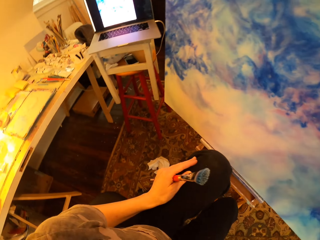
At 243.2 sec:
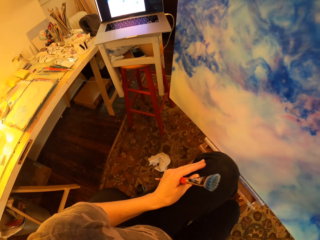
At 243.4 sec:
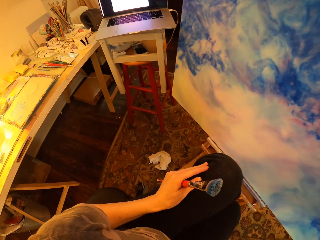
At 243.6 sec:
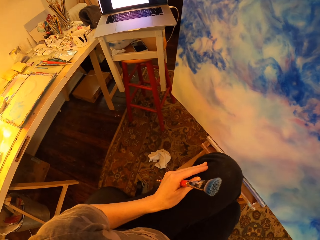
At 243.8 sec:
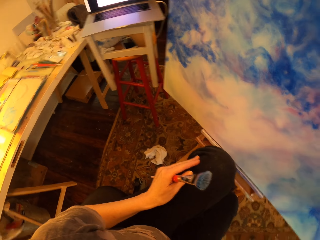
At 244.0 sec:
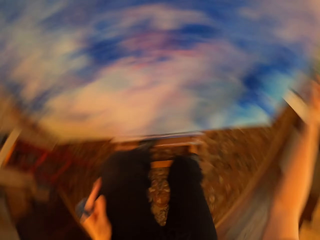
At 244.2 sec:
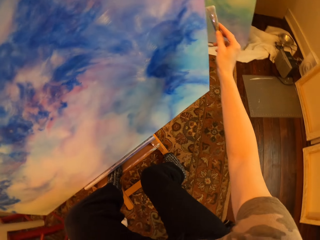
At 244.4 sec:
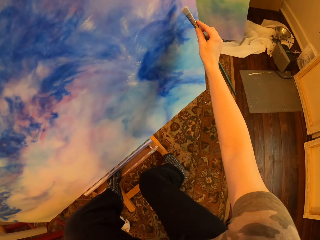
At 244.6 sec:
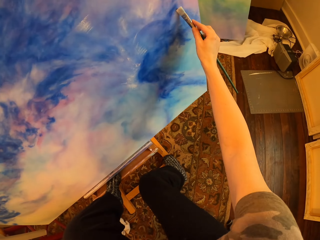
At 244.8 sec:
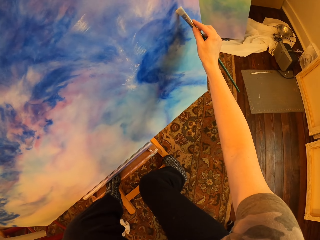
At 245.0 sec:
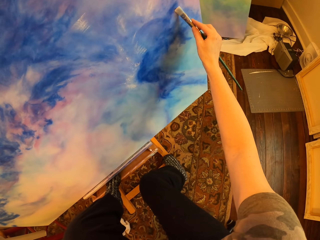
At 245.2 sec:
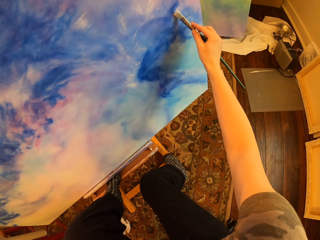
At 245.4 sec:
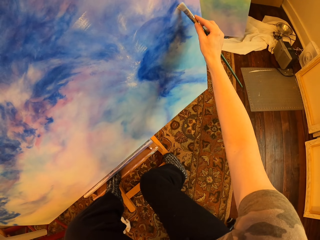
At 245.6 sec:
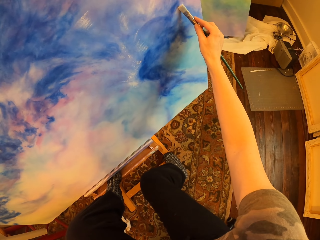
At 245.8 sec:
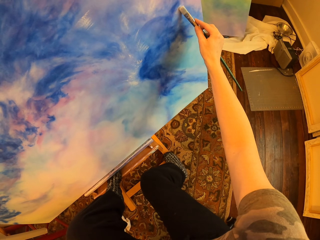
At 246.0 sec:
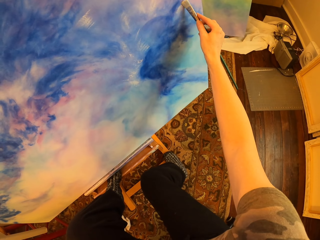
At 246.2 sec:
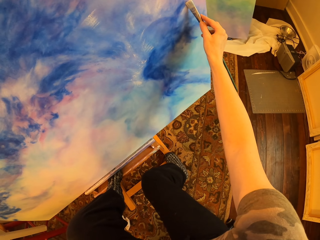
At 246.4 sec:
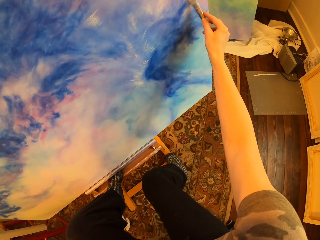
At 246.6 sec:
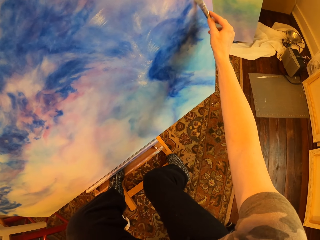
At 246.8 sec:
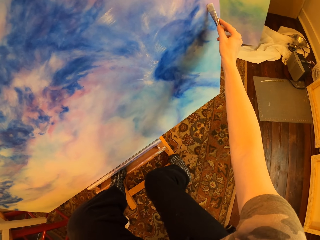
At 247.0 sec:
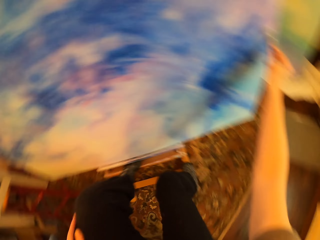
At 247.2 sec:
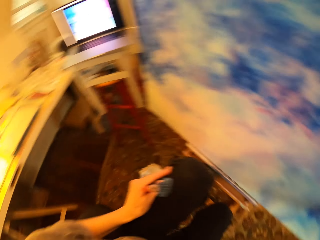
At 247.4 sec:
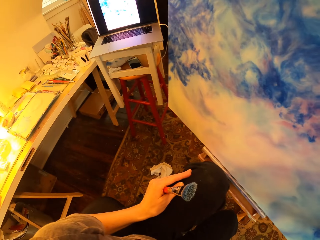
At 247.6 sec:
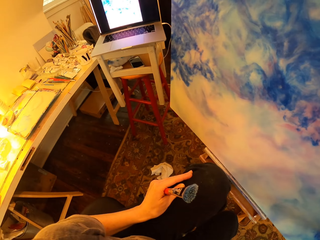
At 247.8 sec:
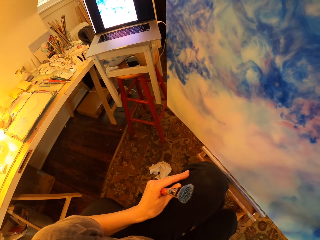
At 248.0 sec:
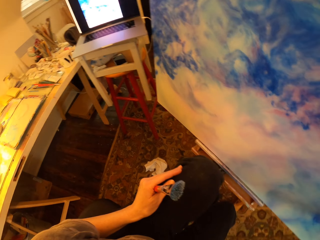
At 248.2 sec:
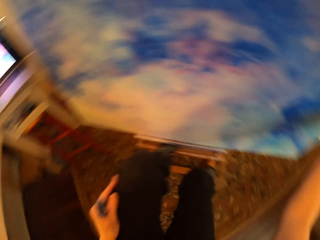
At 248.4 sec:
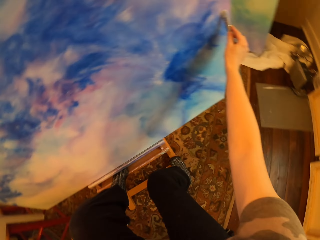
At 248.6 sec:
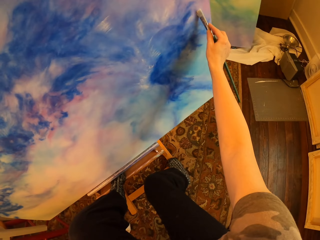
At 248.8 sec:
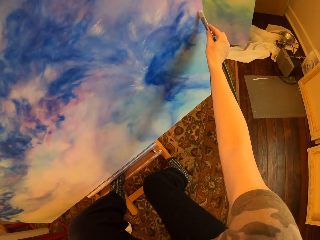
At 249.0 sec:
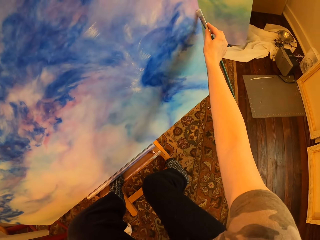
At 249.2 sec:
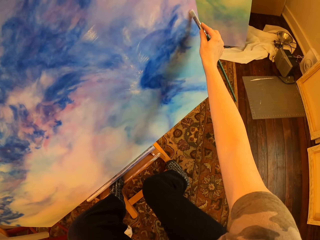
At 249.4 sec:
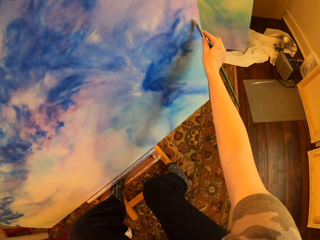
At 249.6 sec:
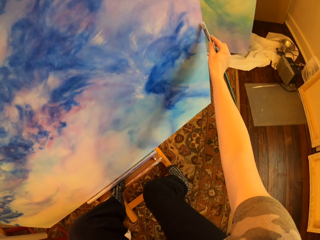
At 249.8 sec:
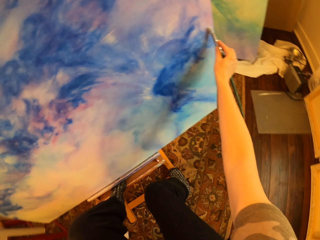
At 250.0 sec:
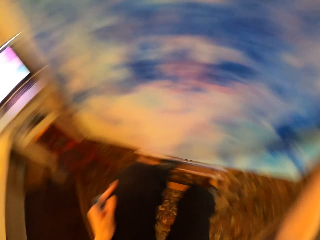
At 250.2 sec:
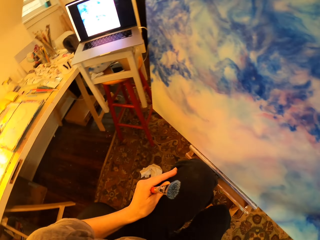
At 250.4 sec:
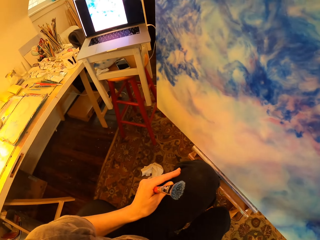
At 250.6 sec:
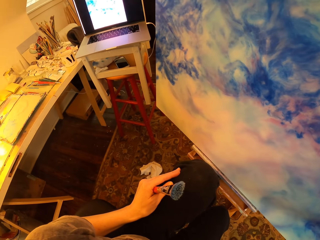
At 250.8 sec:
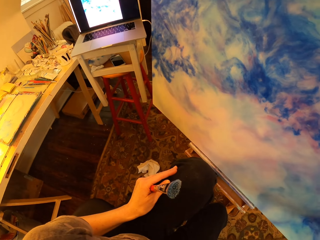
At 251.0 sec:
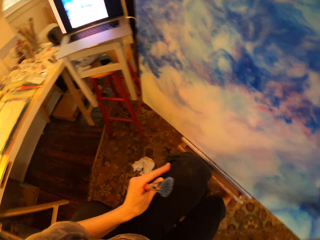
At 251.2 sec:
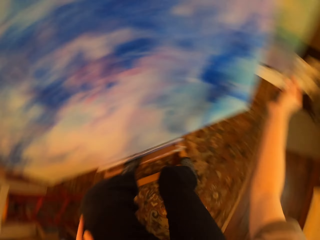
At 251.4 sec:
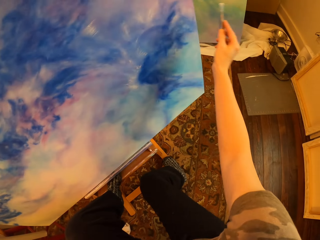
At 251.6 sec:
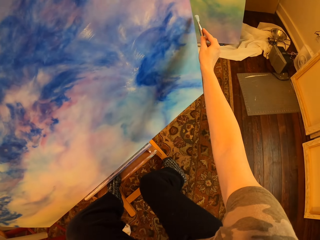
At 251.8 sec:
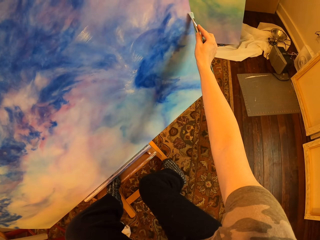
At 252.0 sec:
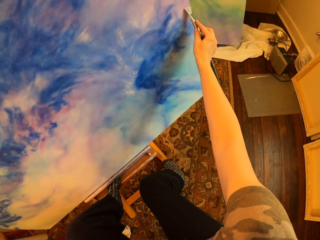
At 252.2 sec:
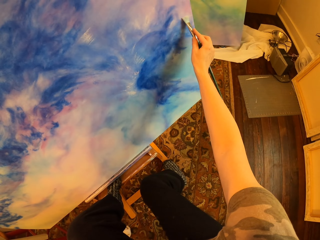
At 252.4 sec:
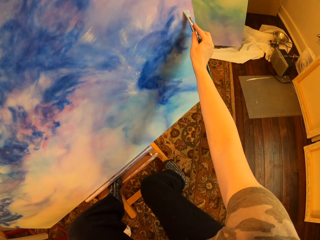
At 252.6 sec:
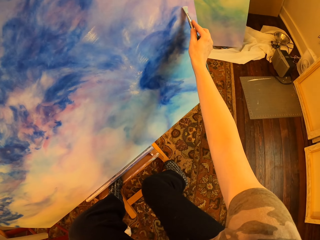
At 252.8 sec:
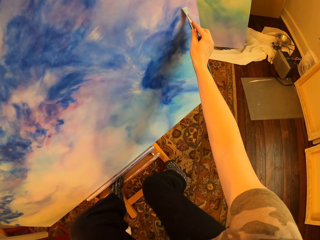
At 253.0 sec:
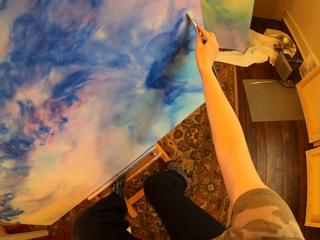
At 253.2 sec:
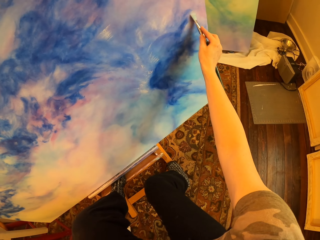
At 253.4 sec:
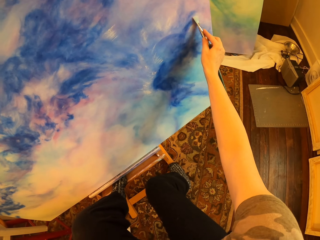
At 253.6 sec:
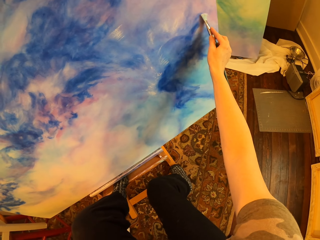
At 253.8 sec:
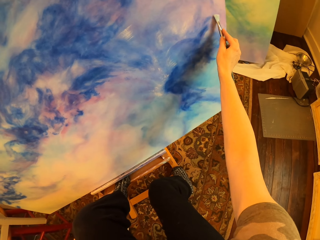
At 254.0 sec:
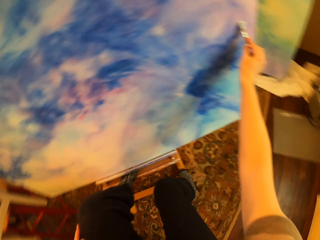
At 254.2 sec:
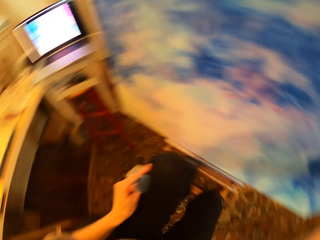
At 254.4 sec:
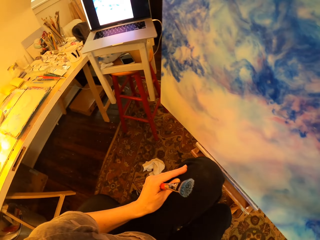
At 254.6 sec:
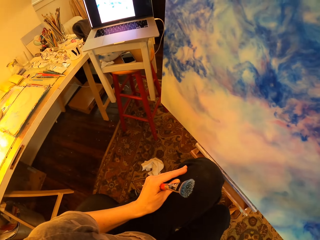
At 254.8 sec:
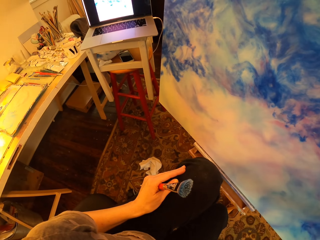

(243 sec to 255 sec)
The camera wearer looks at the laptop. They paint on the drawing paint. They look at the laptop. They paint on the drawing paint.

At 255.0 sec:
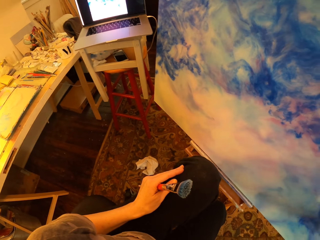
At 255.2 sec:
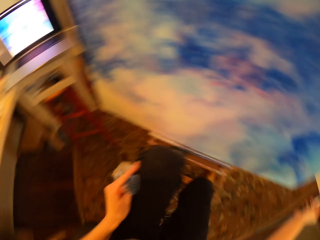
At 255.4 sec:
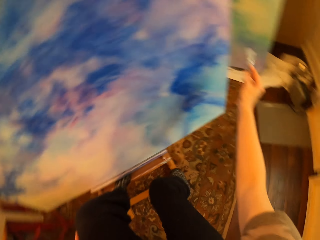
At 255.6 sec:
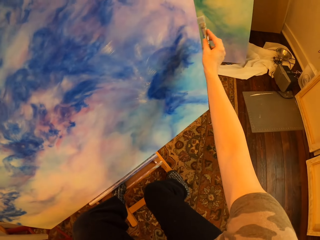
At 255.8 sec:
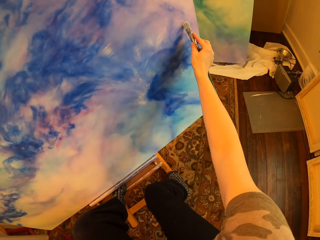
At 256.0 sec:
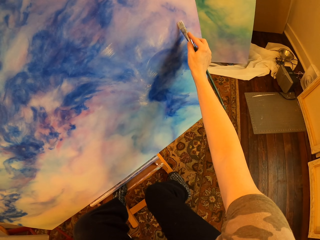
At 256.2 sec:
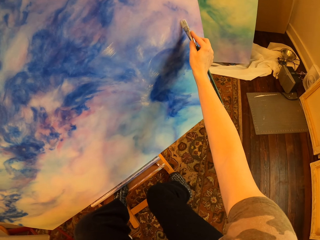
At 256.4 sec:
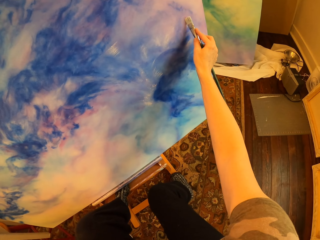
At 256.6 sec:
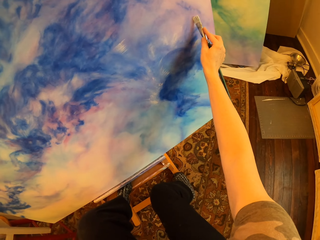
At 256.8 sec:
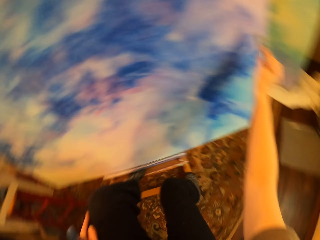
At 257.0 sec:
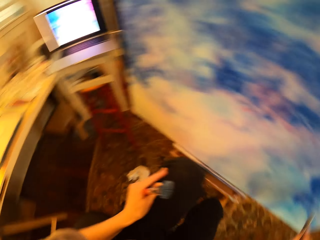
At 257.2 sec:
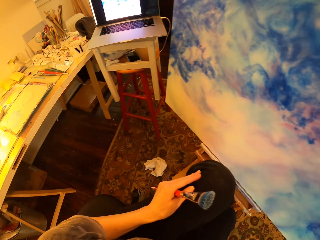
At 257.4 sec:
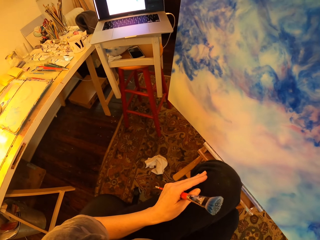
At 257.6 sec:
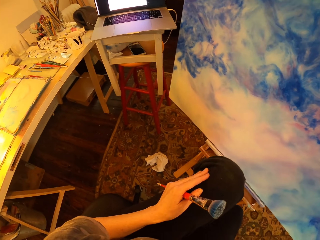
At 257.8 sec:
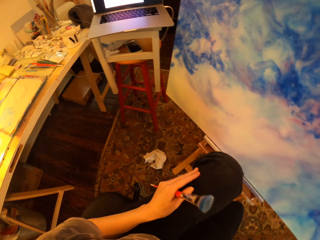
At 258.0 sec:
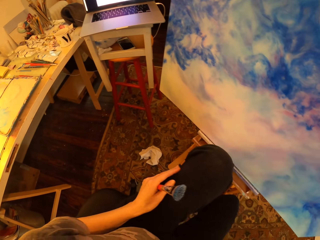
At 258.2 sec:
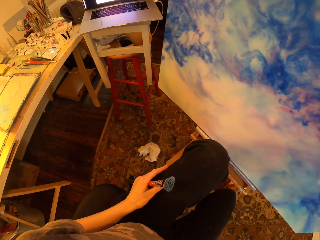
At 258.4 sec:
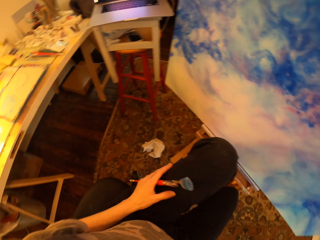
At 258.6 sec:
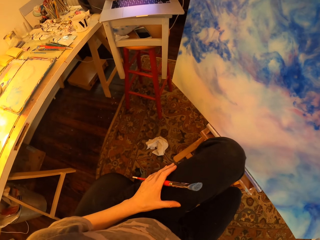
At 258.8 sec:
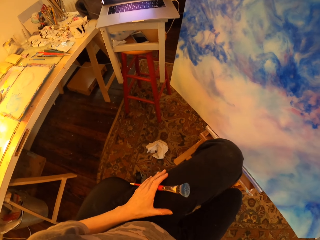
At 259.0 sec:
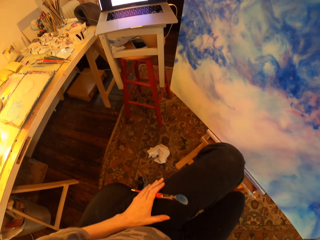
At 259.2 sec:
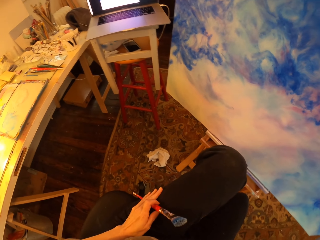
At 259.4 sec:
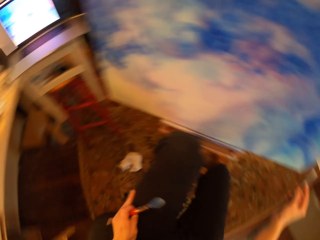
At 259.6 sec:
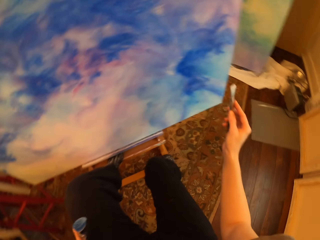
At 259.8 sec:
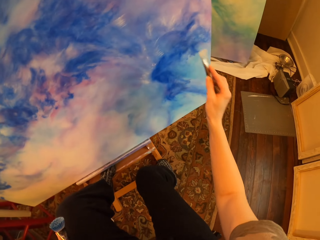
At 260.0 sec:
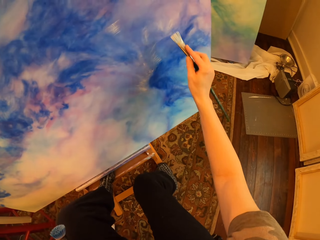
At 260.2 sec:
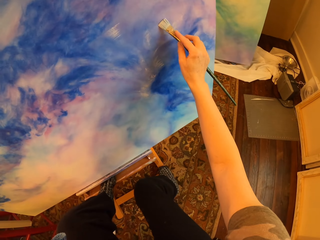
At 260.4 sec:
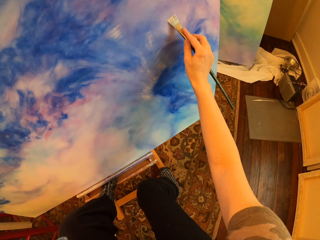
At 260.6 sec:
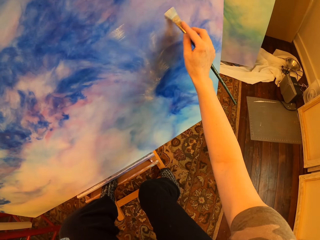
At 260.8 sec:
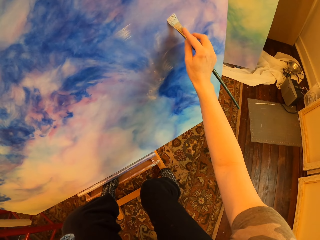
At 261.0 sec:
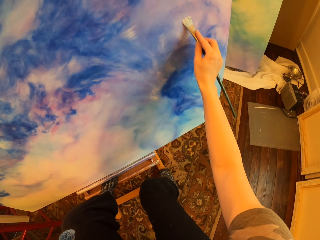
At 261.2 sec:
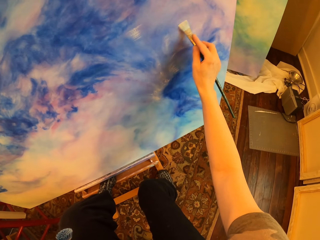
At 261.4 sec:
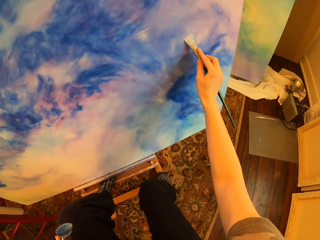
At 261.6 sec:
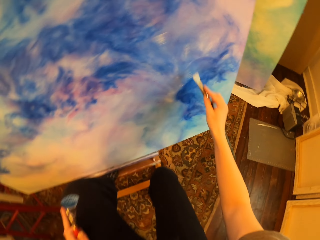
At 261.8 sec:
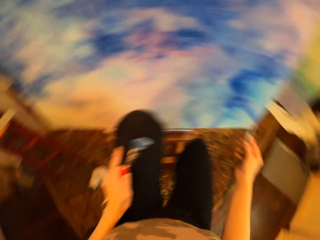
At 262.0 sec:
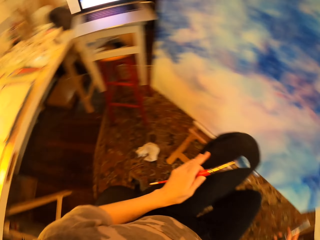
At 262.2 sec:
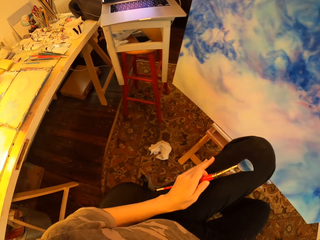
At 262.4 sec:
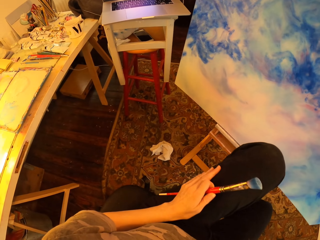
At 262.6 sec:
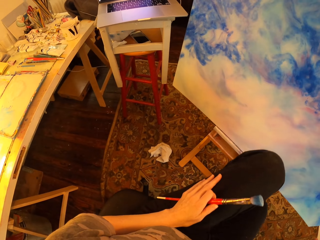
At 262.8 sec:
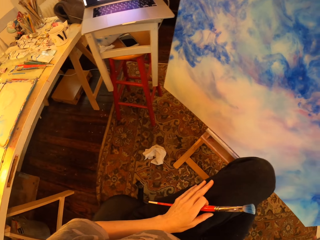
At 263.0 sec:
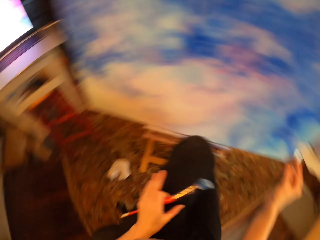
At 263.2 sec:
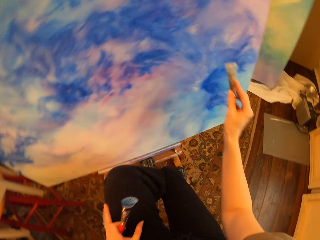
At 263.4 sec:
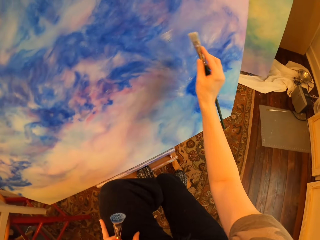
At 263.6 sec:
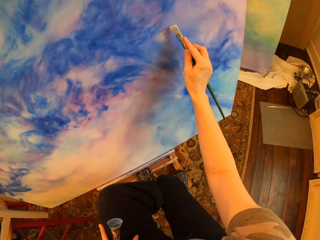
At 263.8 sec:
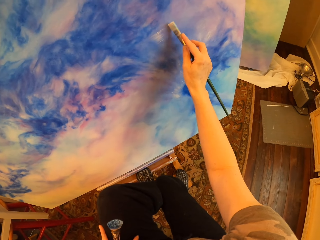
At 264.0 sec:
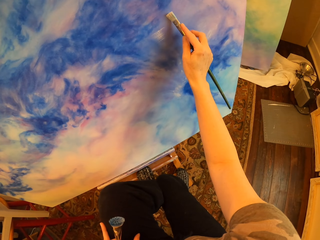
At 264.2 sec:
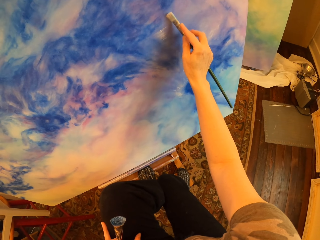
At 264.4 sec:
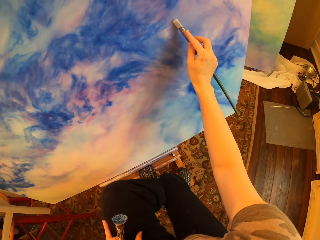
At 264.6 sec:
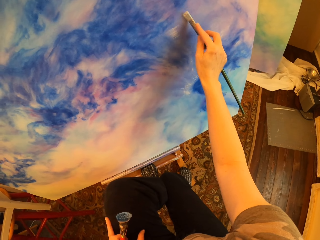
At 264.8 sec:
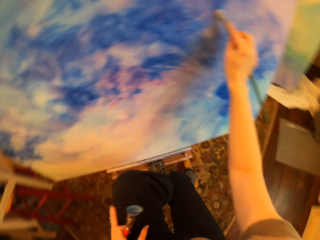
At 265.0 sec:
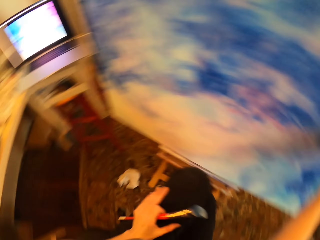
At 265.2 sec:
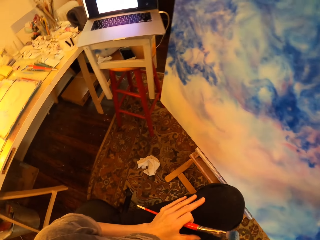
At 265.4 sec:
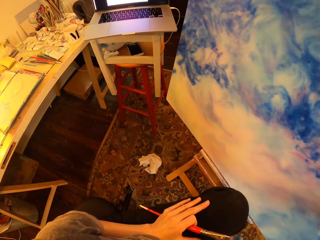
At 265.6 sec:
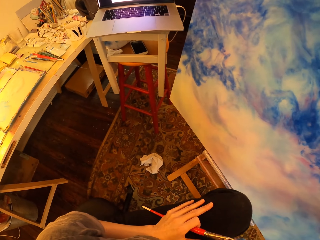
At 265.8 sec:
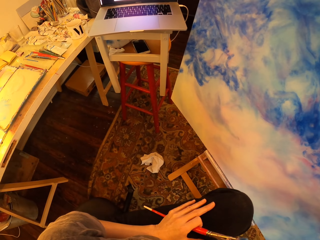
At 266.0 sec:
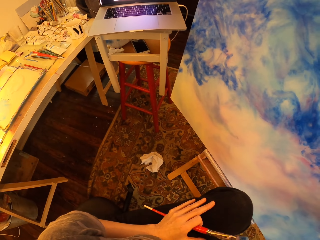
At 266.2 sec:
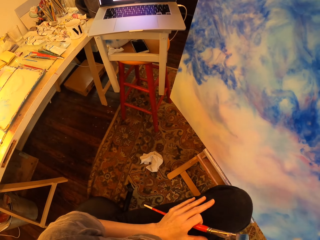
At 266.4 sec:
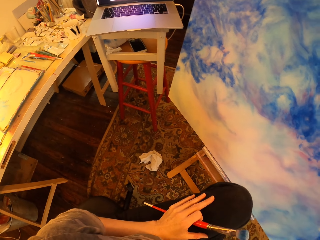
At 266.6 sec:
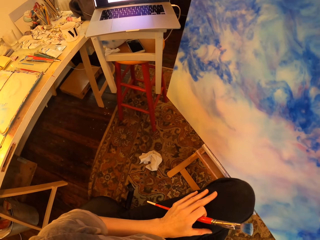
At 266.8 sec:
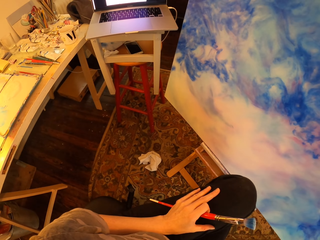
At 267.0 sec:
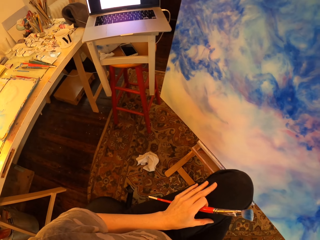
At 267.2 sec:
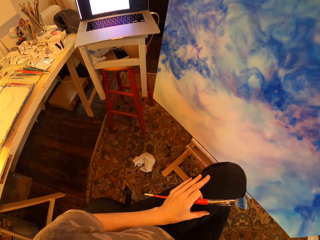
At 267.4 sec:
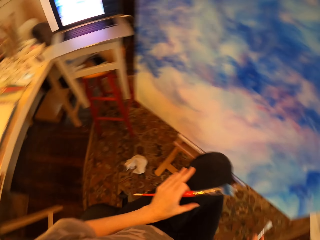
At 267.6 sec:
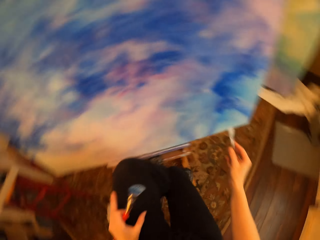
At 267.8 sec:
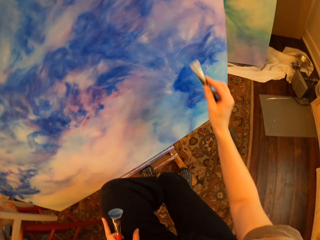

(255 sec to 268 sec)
The camera wearer looks at the laptop. They paint on the drawing paint. They look at the laptop.
